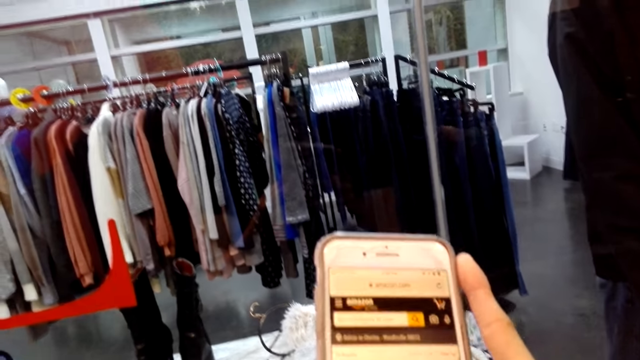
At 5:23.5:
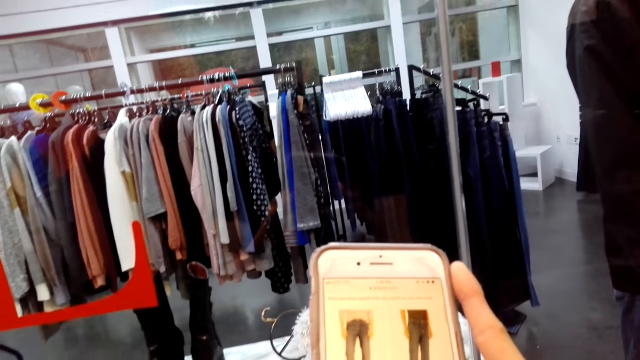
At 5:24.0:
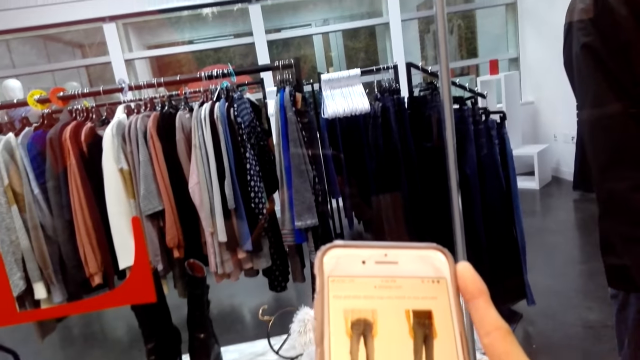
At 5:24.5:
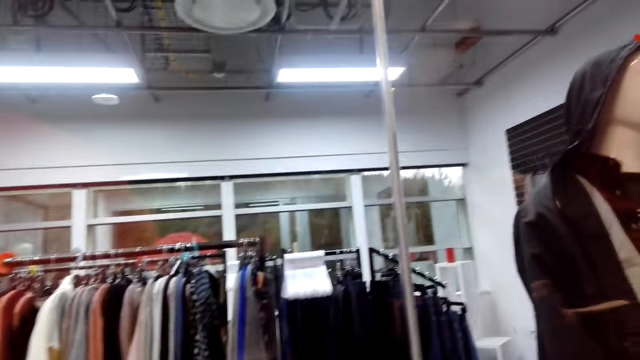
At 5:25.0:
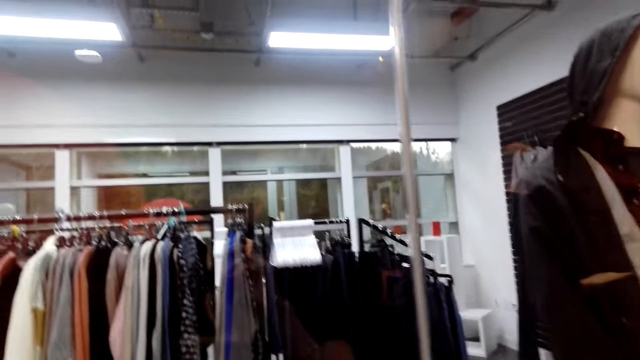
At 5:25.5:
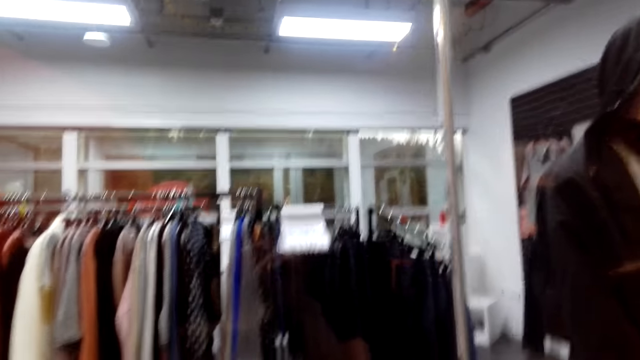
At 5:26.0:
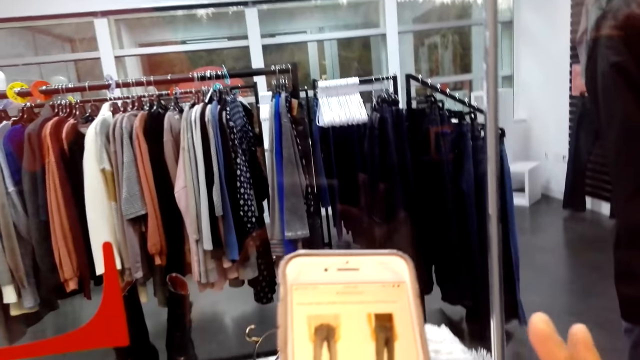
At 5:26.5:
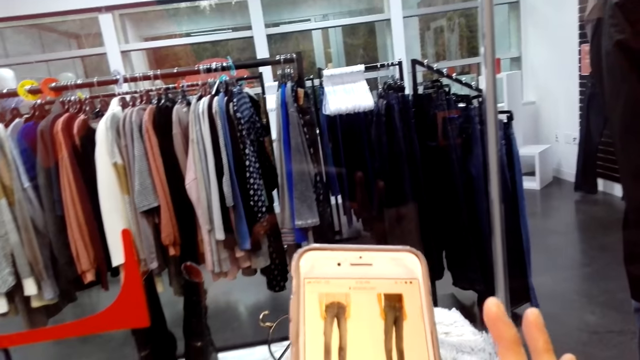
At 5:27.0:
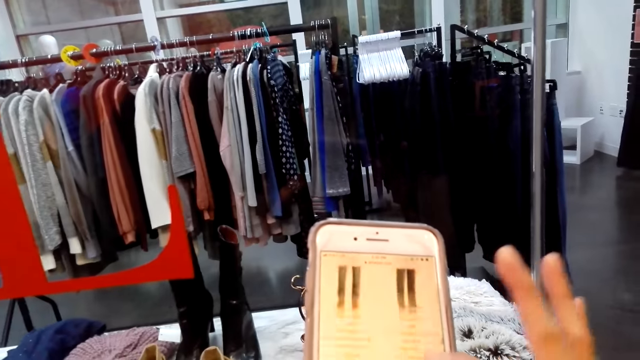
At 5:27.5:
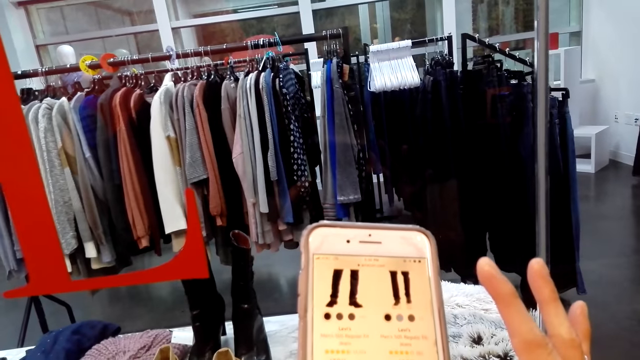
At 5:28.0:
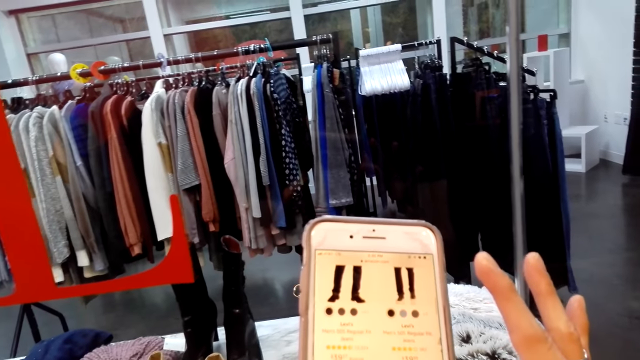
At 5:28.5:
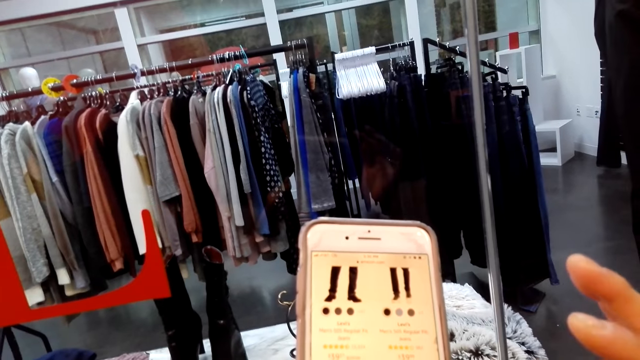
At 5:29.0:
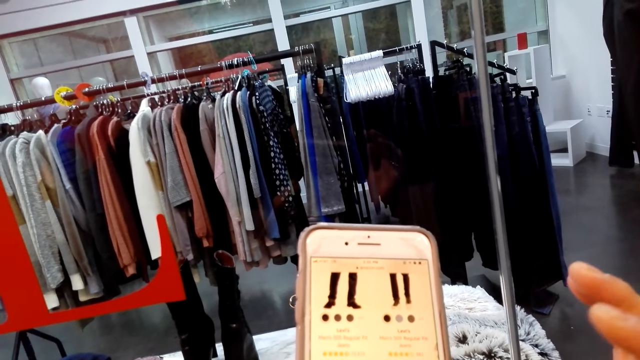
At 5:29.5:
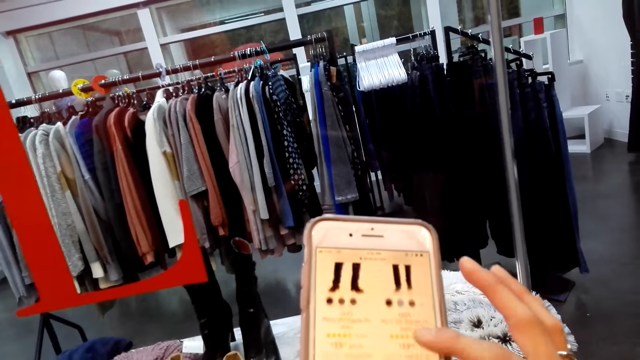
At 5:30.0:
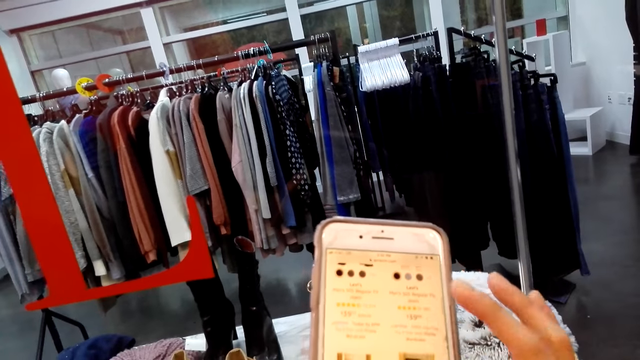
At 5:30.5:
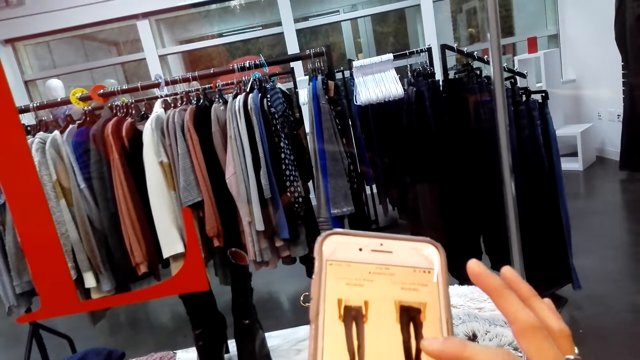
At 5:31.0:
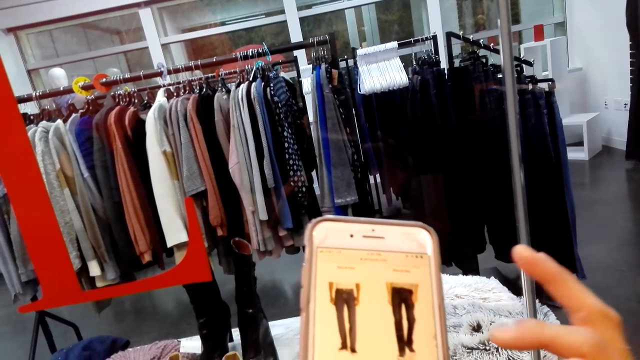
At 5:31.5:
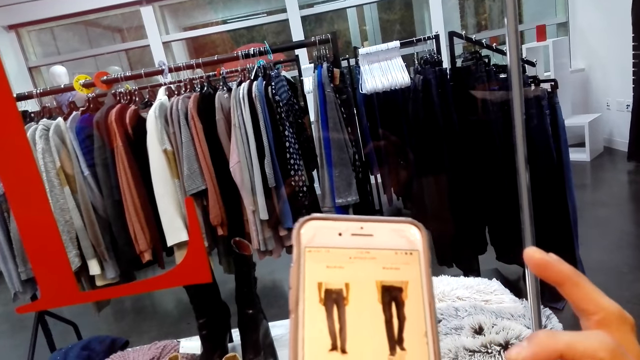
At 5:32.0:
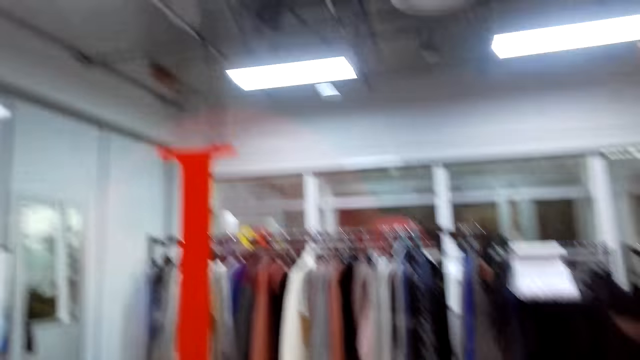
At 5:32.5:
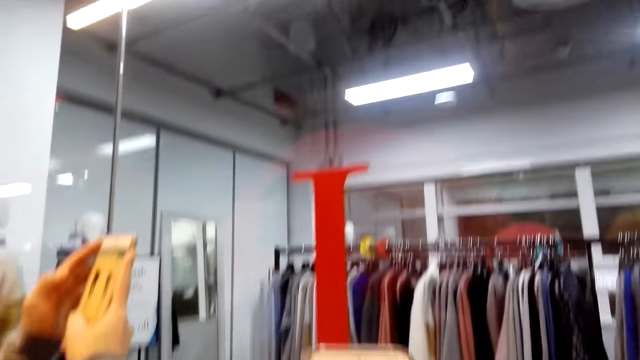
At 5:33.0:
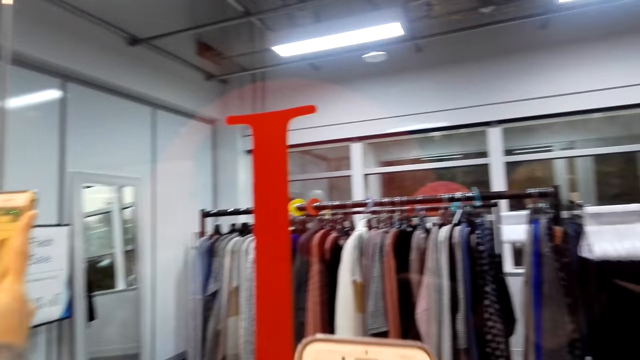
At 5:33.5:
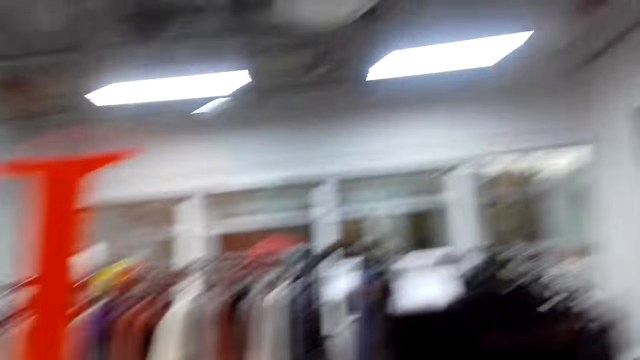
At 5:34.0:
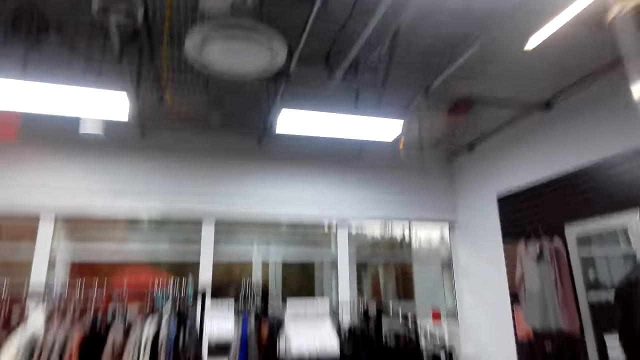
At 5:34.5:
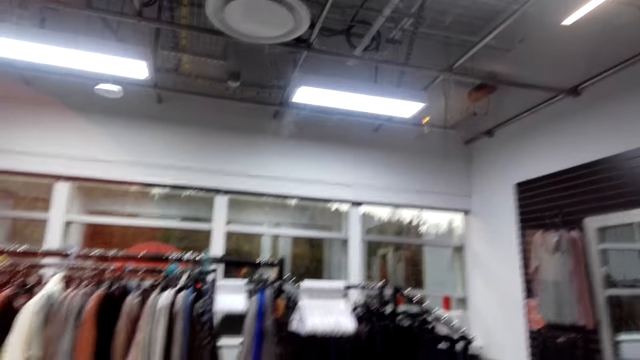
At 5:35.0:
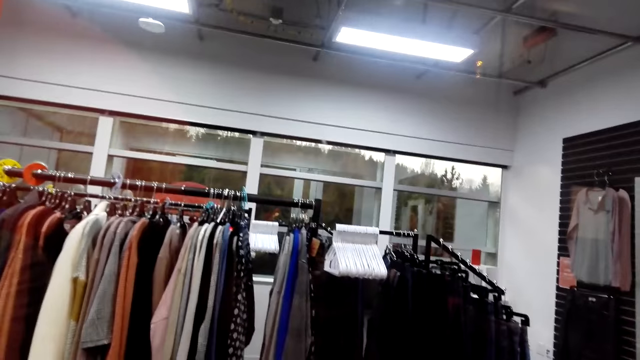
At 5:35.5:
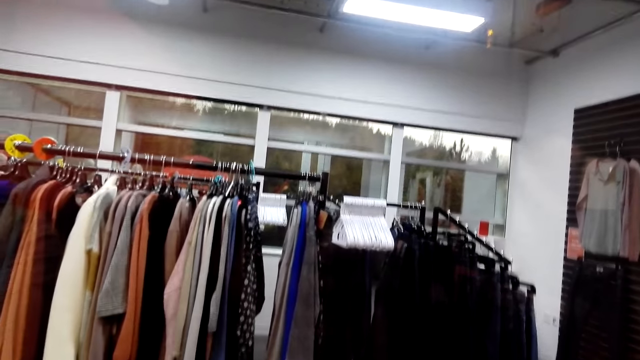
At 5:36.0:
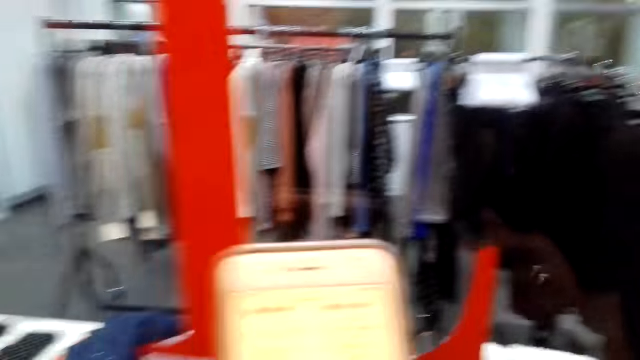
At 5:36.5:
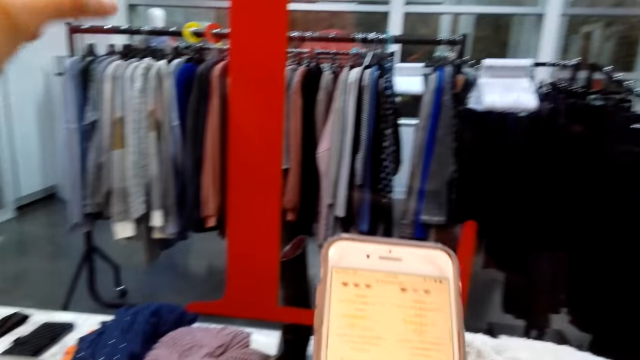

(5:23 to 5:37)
The camera wearer looks at some photos. A lady scrolls a phone.

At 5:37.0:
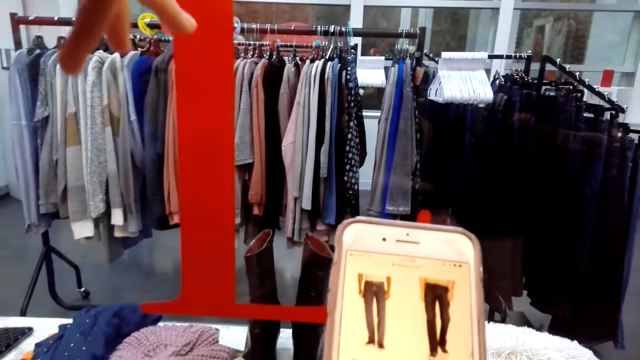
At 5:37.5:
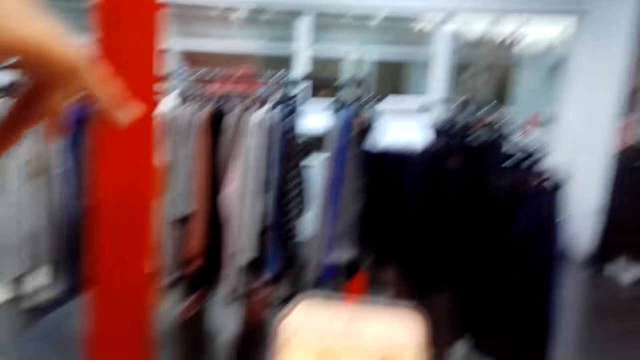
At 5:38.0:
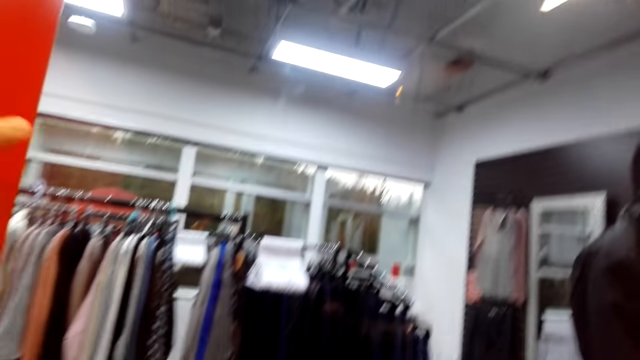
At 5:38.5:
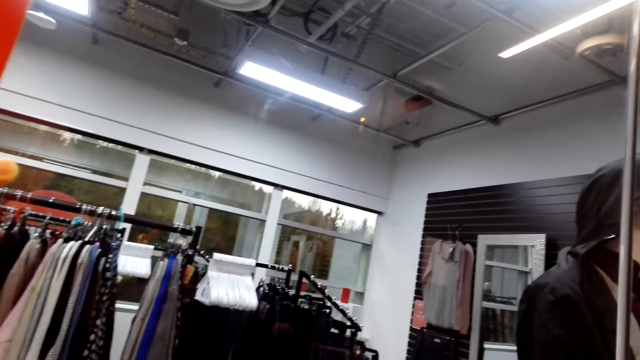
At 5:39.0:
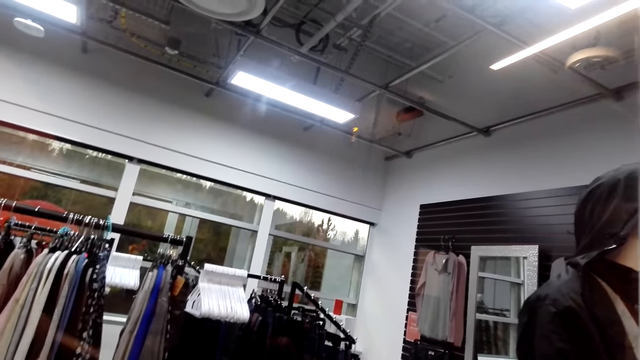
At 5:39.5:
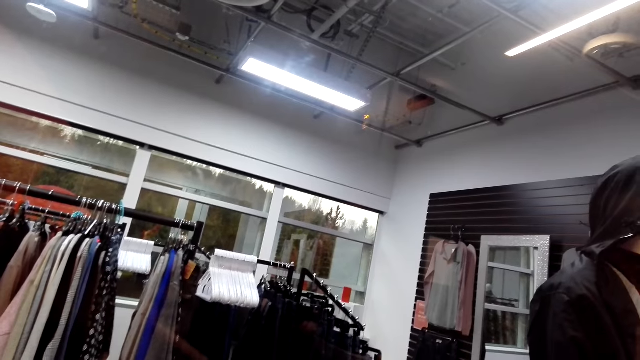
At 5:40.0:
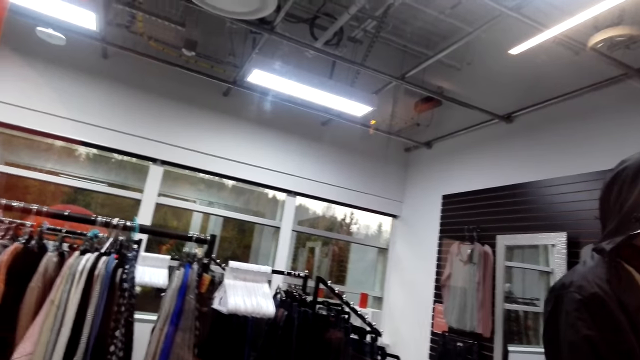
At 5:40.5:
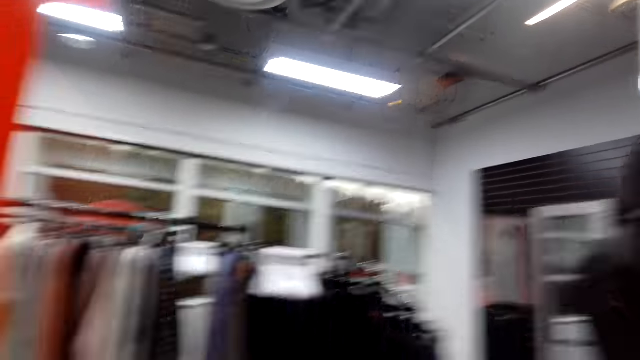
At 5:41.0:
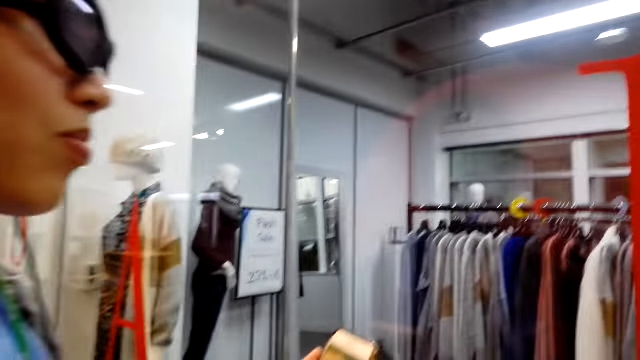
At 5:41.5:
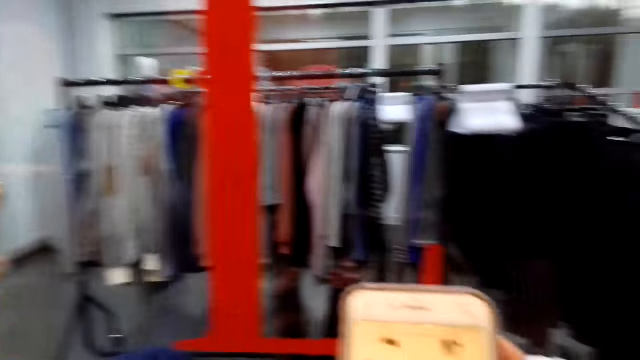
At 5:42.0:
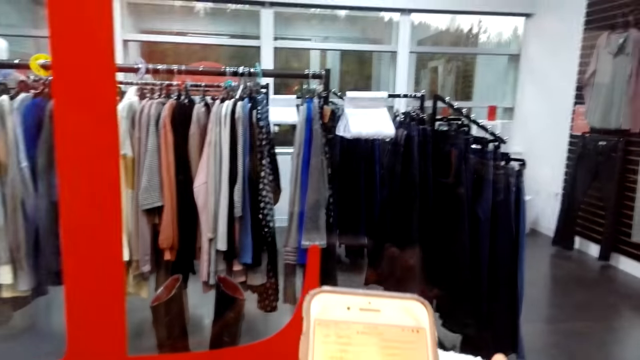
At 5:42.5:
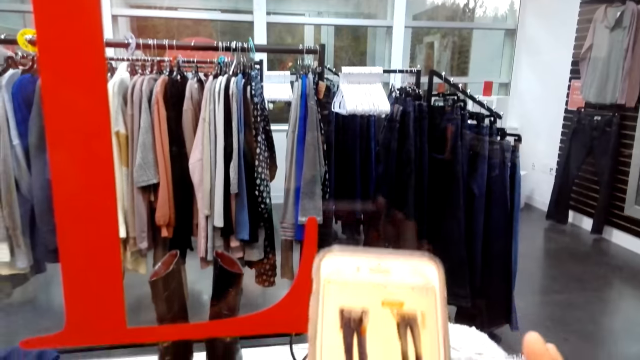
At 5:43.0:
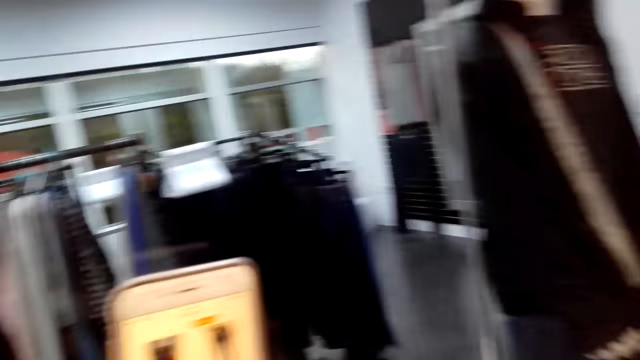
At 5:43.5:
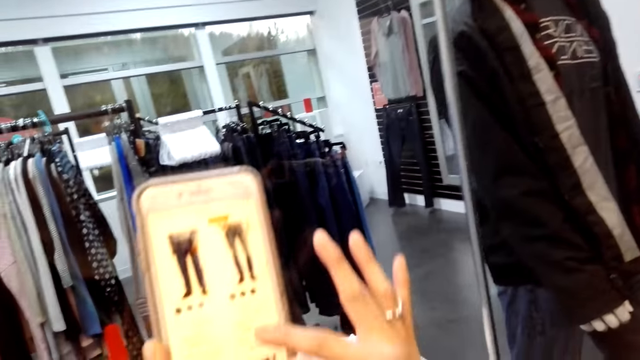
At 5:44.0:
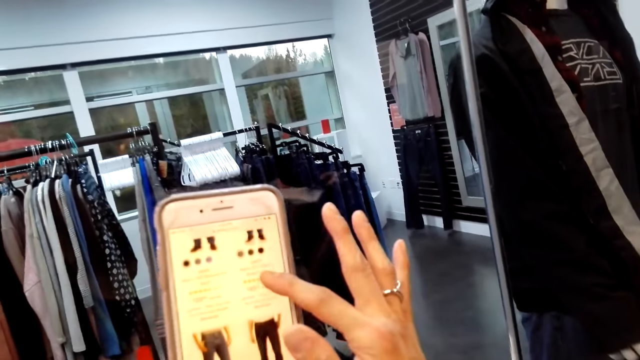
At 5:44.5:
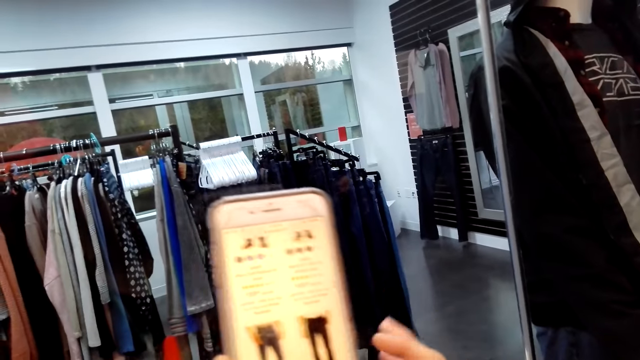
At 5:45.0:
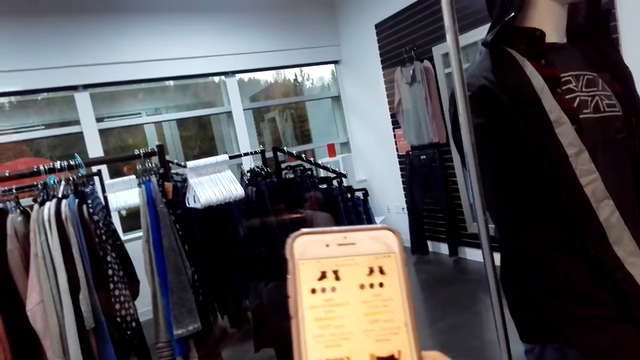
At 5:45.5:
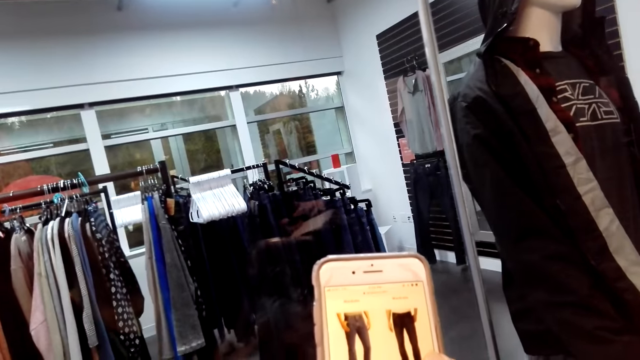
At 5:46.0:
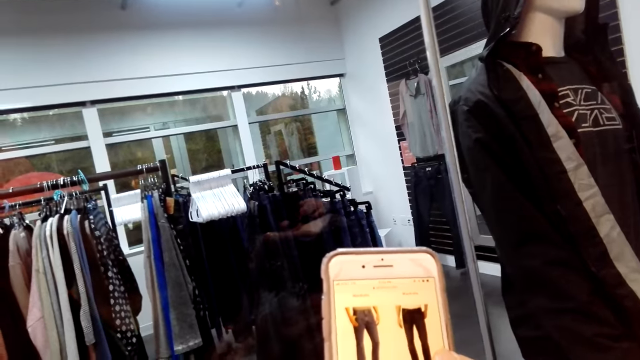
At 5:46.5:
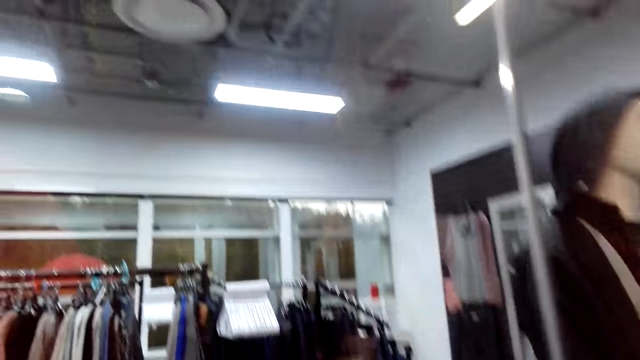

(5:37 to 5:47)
The camera wearer looks around the cloth store. They scroll the phone.
